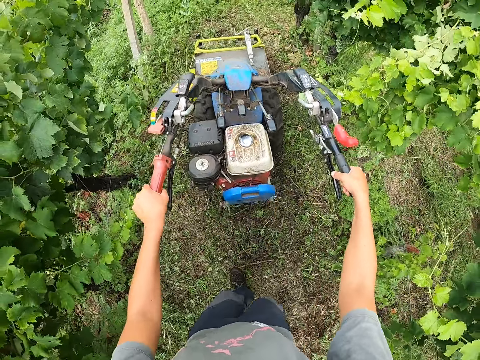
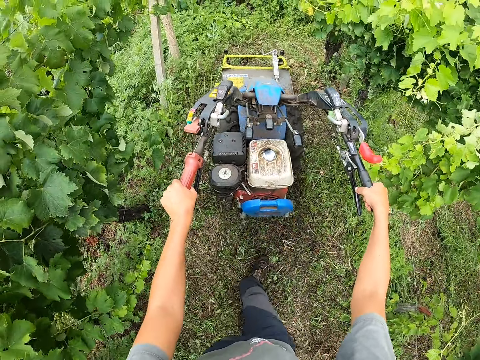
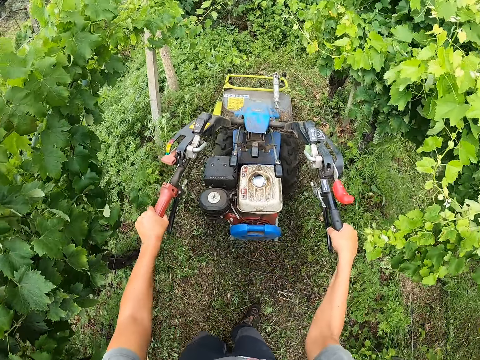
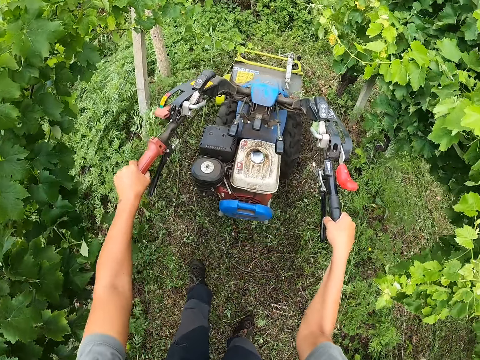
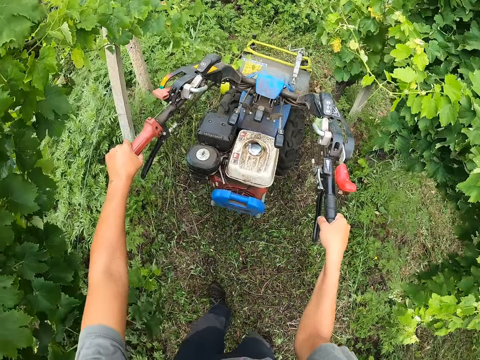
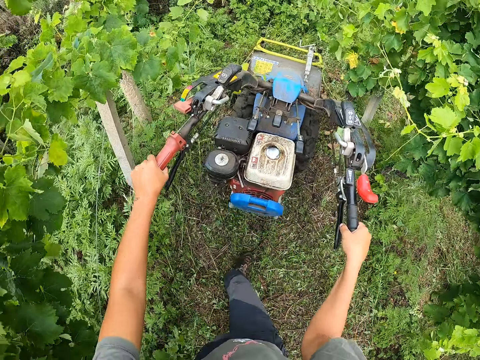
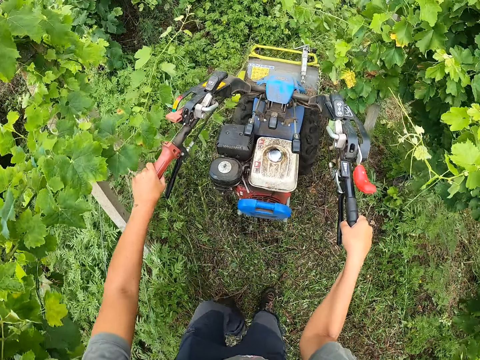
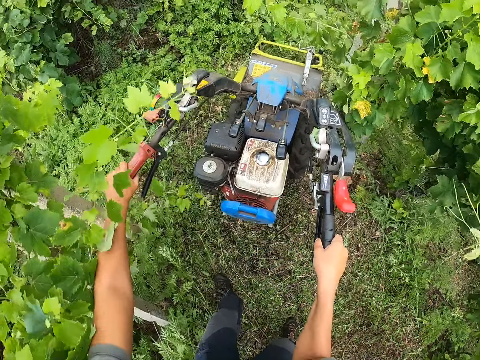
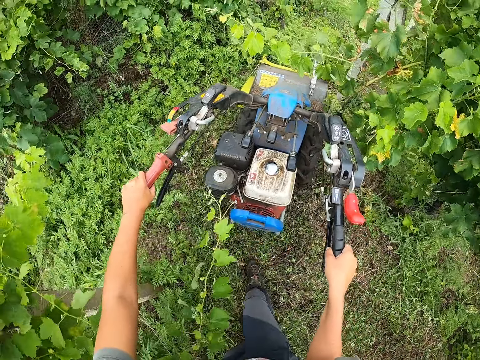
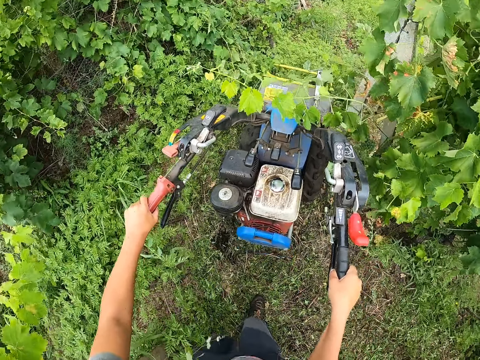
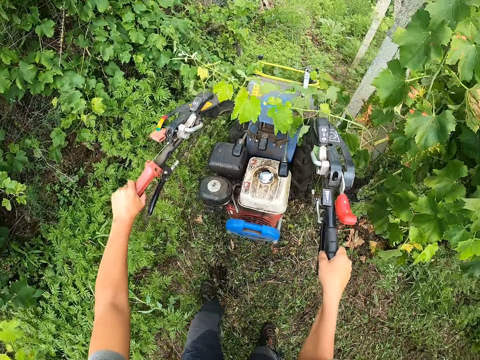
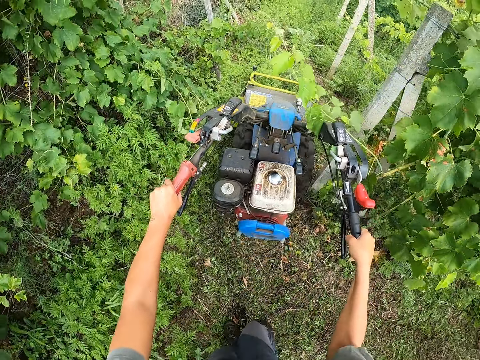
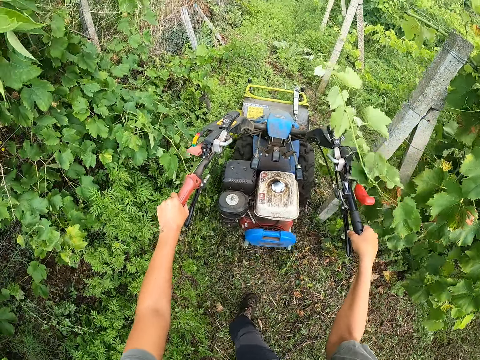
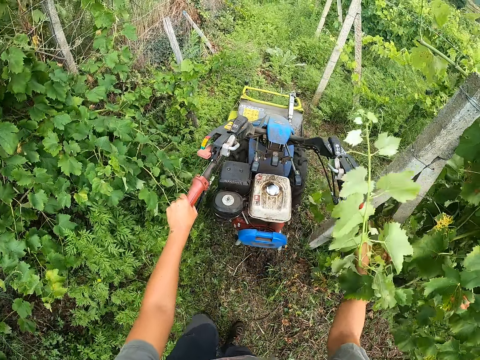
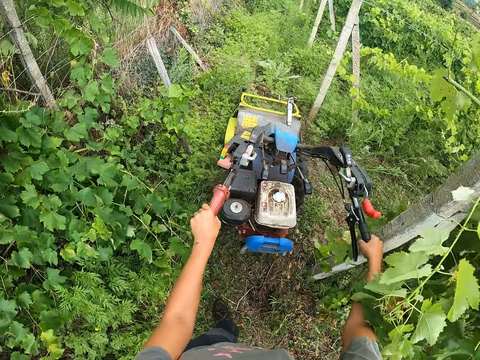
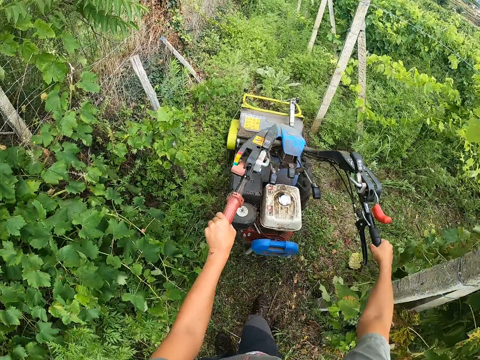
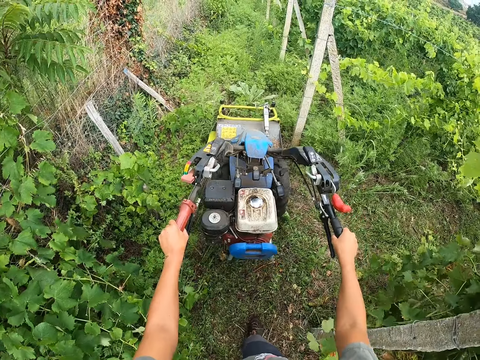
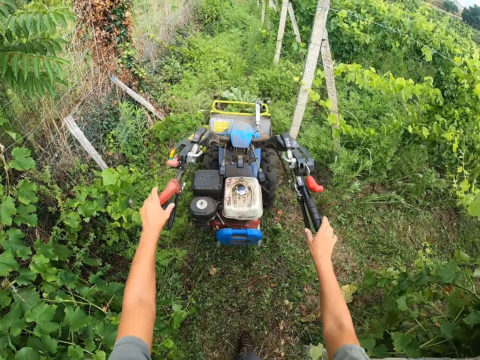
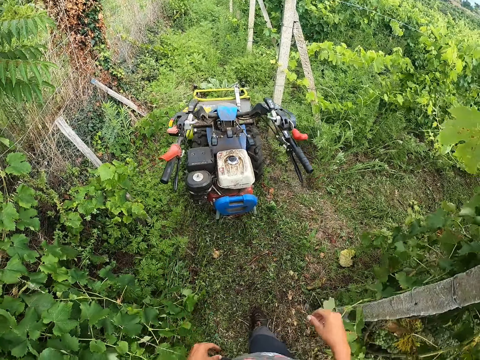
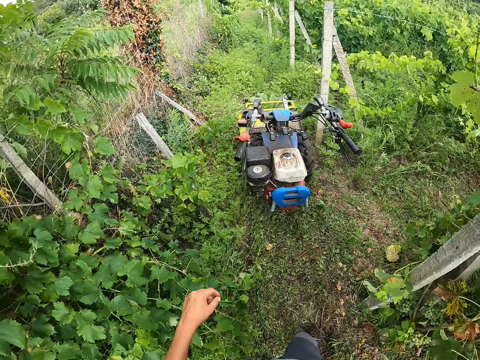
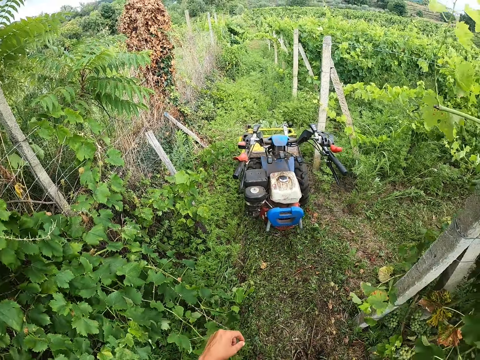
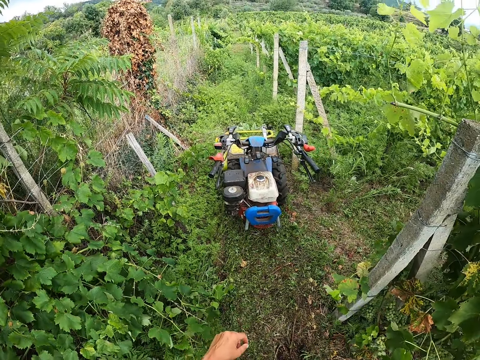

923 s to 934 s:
The camera wearer turns the mower to the right. He turns around the garden with the mower. He cuts grass with the mower. He stops driving the mower. He removes his hands from the mower. He raises his right hand to his face. He holds a camera on the head.
